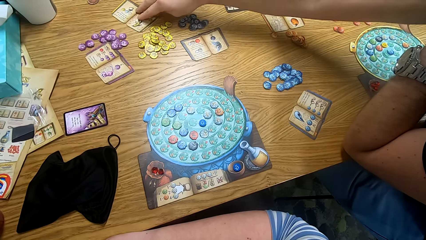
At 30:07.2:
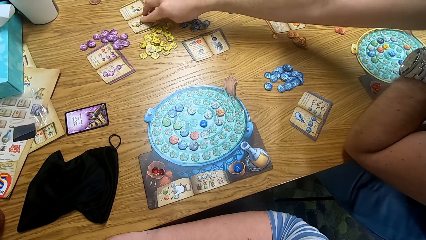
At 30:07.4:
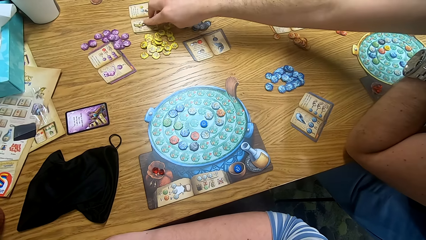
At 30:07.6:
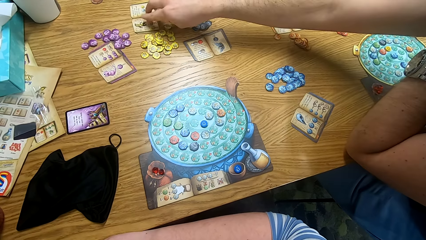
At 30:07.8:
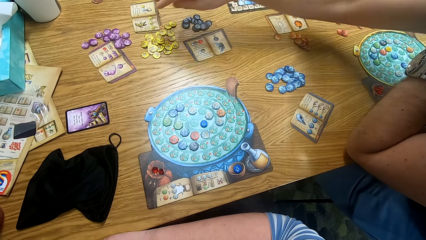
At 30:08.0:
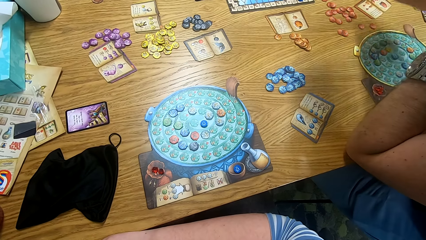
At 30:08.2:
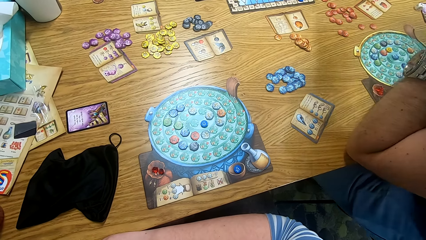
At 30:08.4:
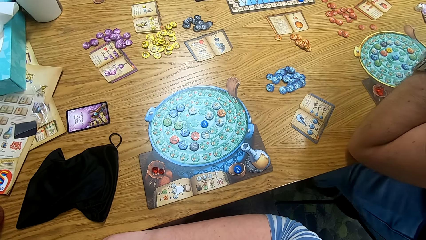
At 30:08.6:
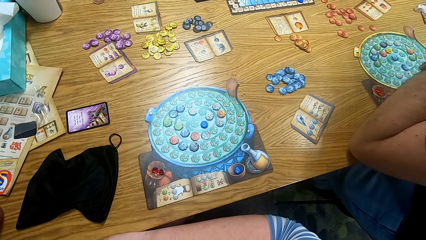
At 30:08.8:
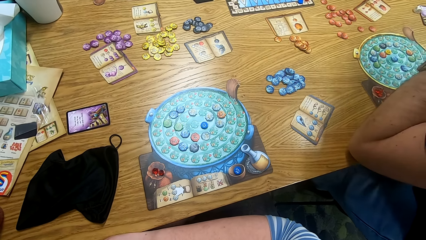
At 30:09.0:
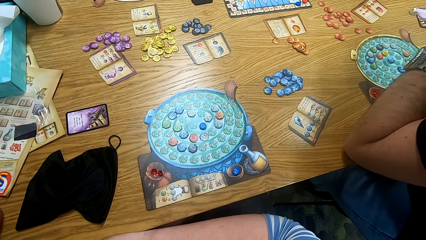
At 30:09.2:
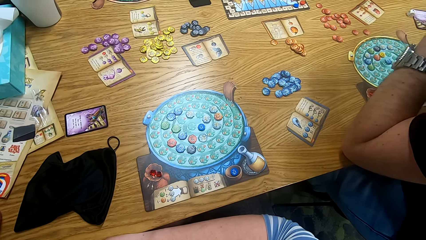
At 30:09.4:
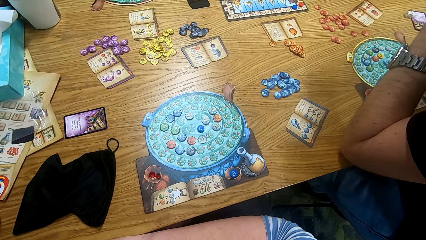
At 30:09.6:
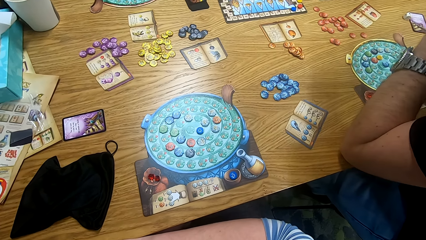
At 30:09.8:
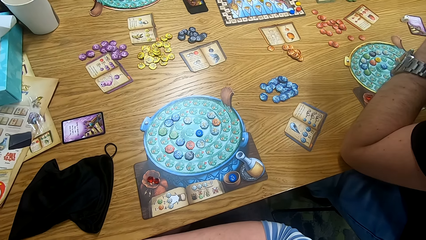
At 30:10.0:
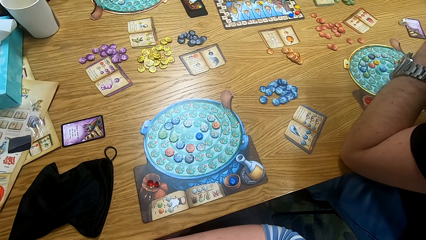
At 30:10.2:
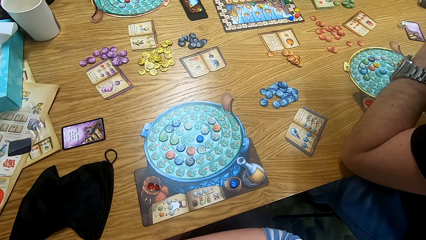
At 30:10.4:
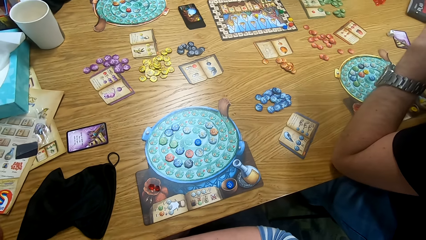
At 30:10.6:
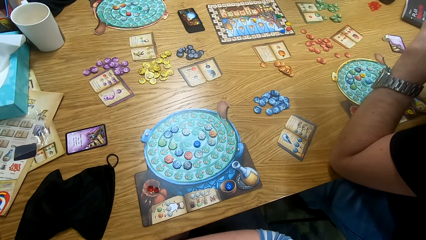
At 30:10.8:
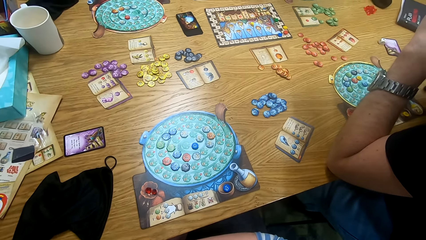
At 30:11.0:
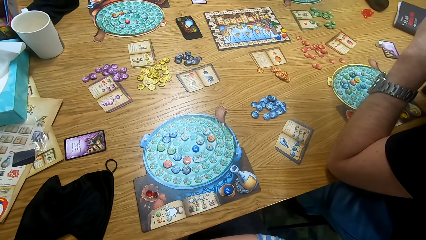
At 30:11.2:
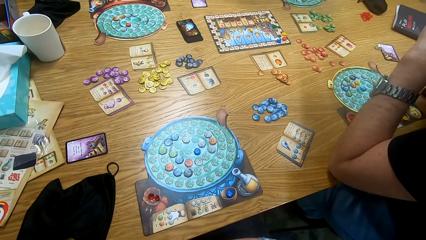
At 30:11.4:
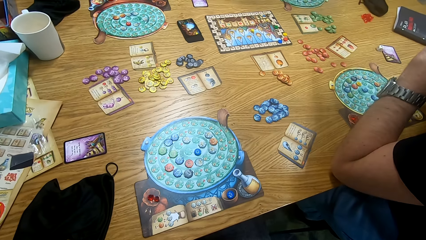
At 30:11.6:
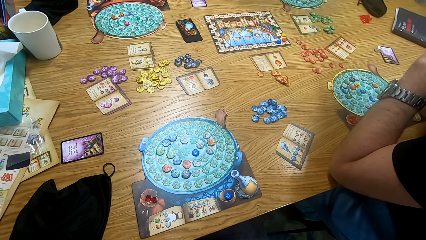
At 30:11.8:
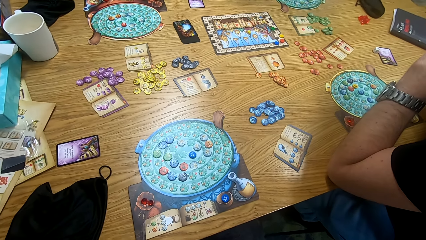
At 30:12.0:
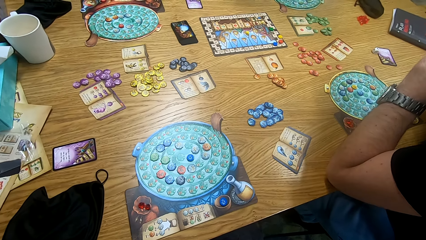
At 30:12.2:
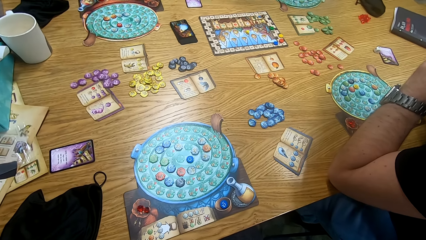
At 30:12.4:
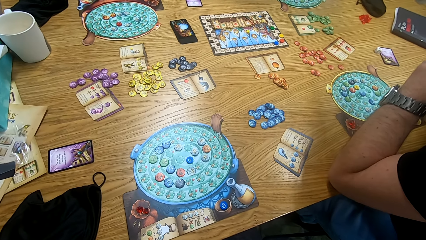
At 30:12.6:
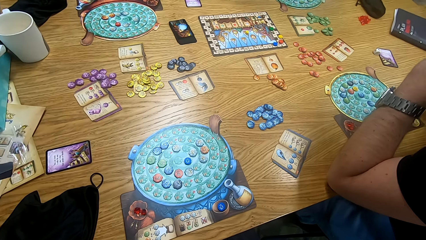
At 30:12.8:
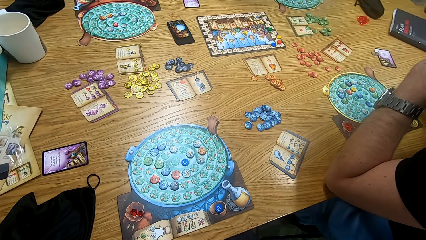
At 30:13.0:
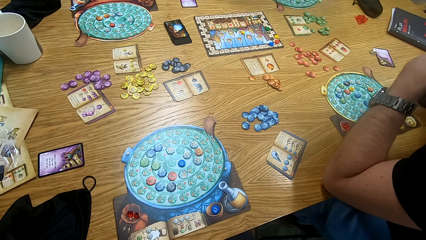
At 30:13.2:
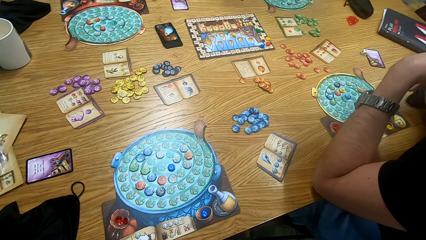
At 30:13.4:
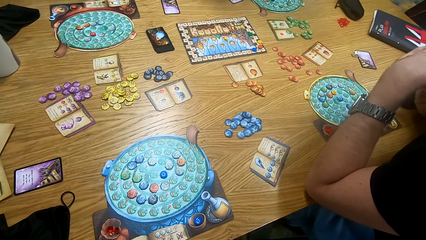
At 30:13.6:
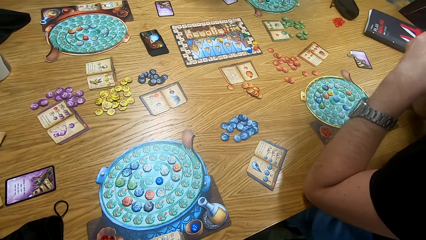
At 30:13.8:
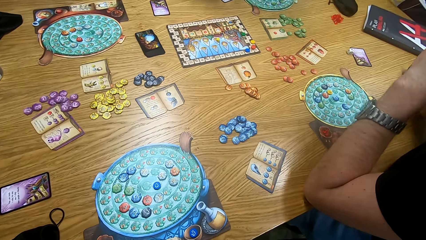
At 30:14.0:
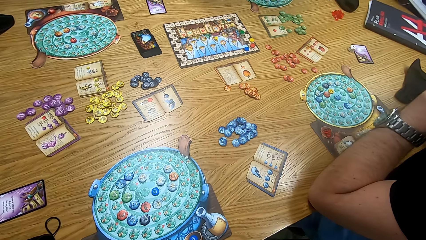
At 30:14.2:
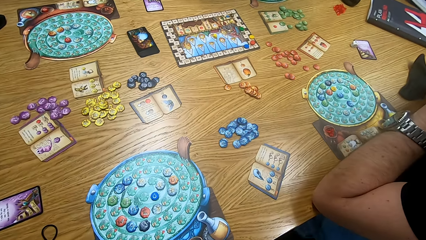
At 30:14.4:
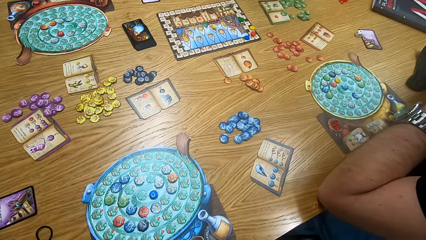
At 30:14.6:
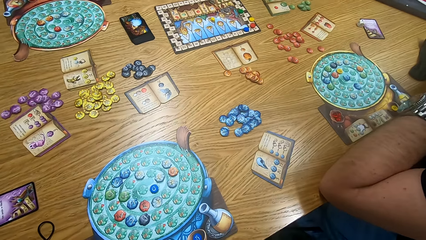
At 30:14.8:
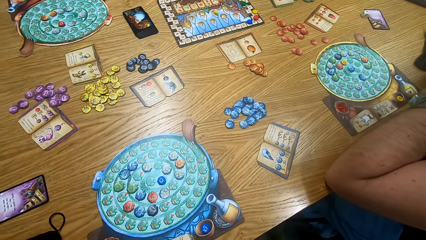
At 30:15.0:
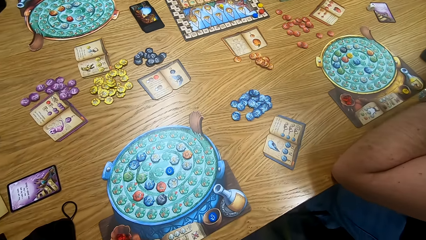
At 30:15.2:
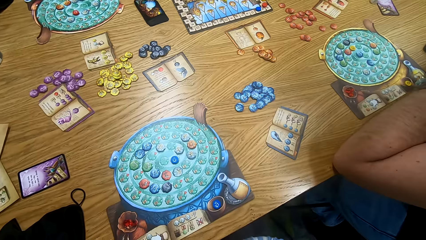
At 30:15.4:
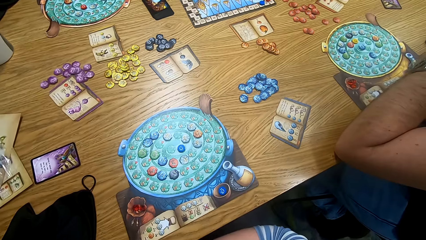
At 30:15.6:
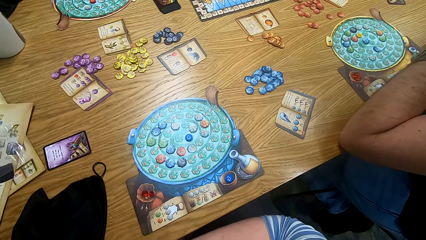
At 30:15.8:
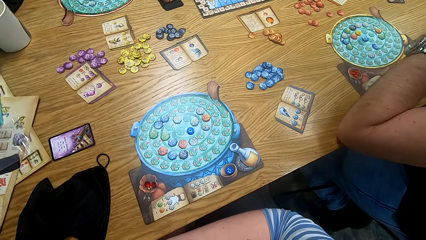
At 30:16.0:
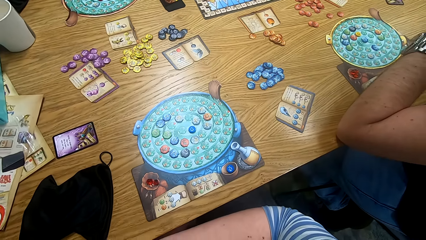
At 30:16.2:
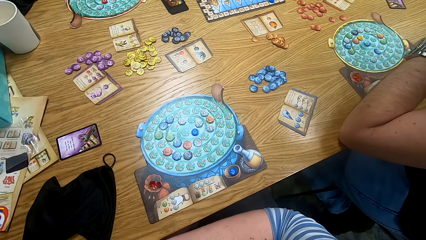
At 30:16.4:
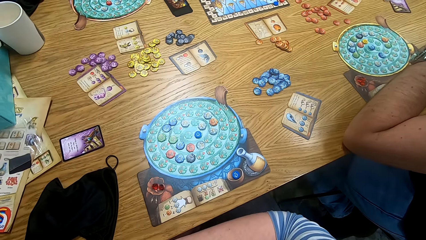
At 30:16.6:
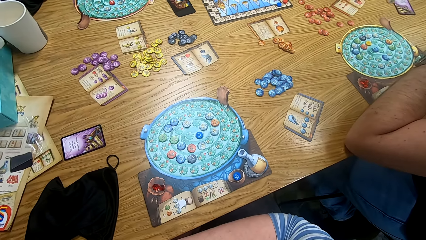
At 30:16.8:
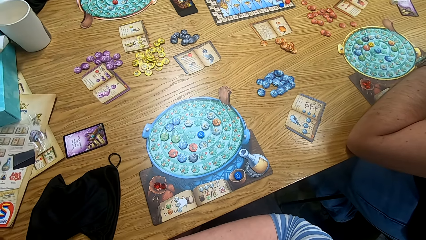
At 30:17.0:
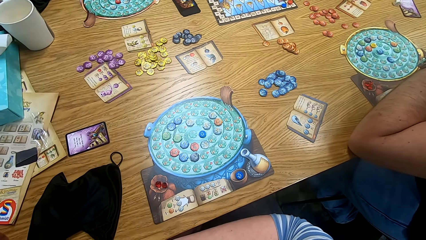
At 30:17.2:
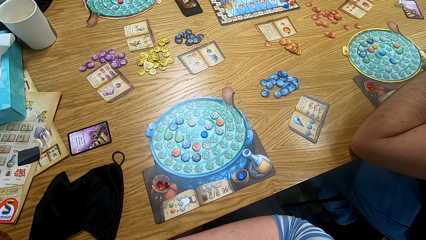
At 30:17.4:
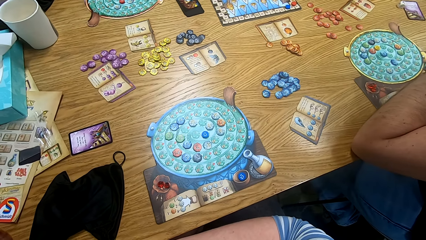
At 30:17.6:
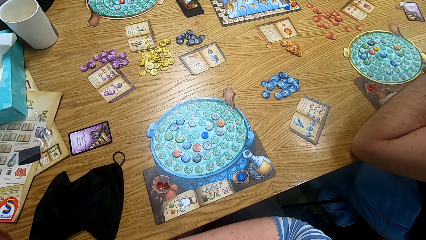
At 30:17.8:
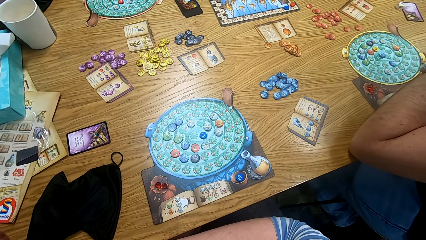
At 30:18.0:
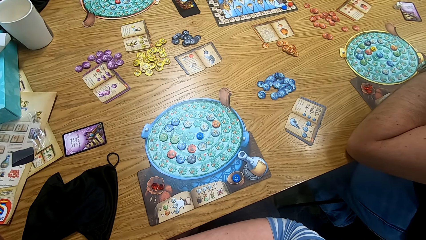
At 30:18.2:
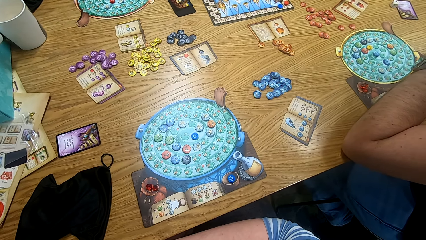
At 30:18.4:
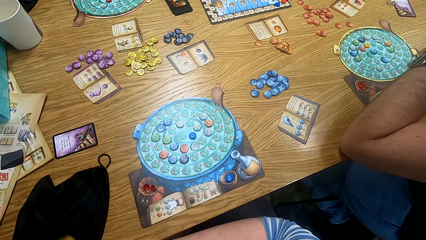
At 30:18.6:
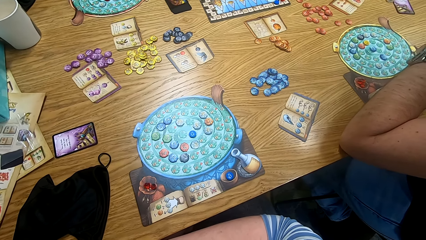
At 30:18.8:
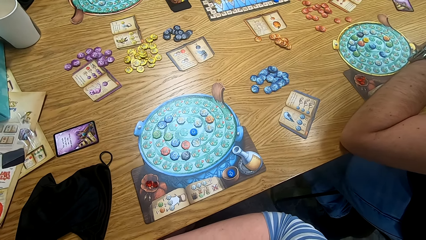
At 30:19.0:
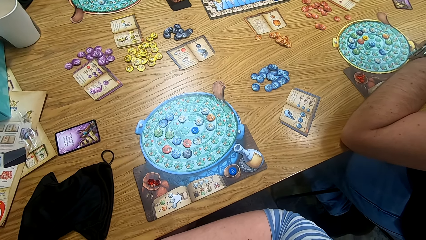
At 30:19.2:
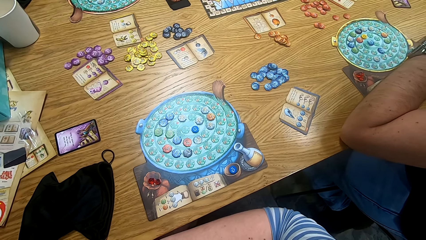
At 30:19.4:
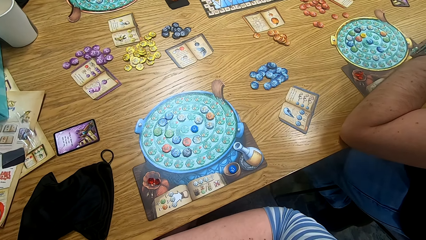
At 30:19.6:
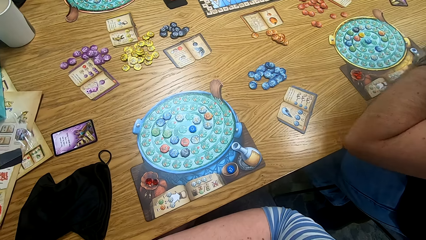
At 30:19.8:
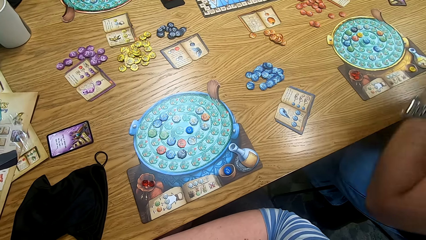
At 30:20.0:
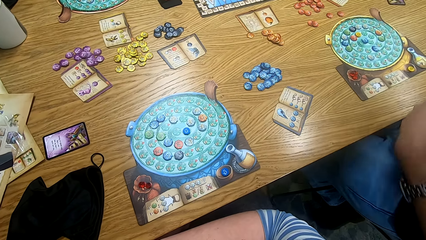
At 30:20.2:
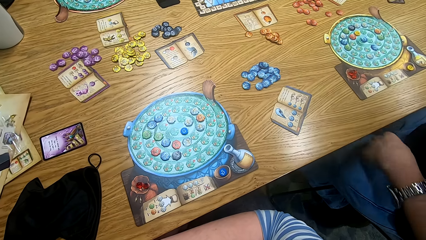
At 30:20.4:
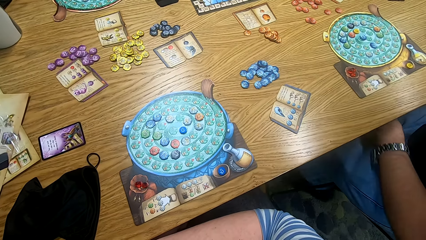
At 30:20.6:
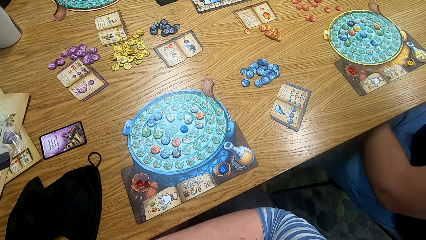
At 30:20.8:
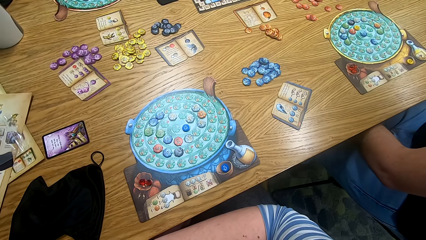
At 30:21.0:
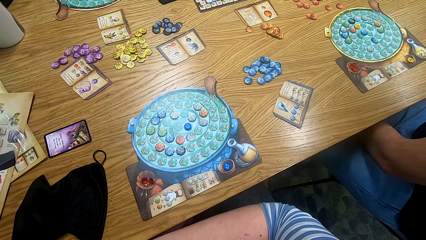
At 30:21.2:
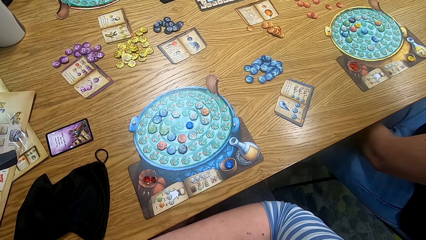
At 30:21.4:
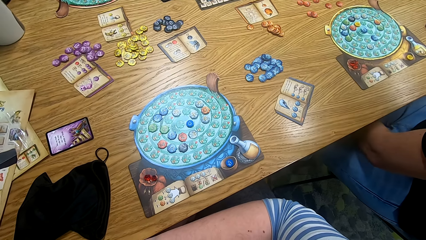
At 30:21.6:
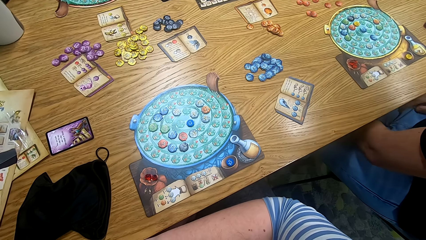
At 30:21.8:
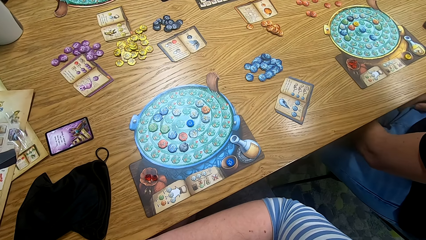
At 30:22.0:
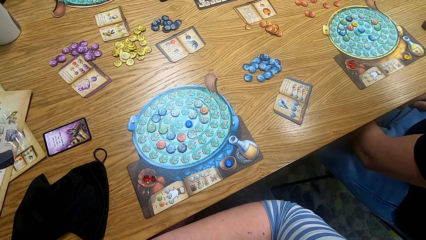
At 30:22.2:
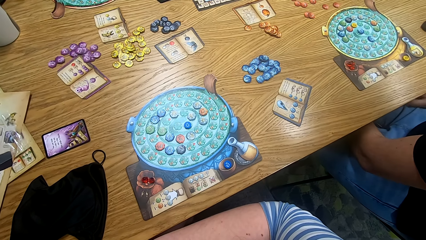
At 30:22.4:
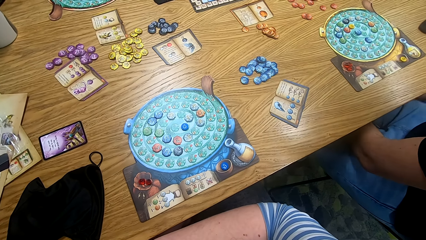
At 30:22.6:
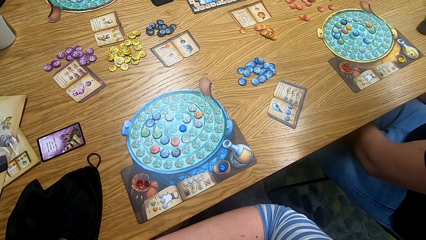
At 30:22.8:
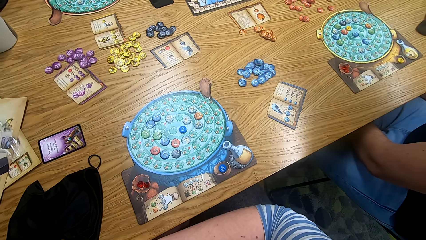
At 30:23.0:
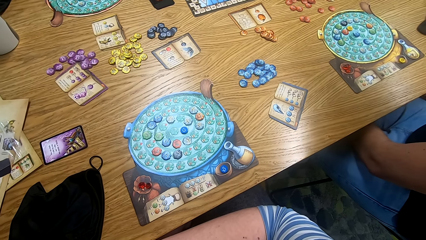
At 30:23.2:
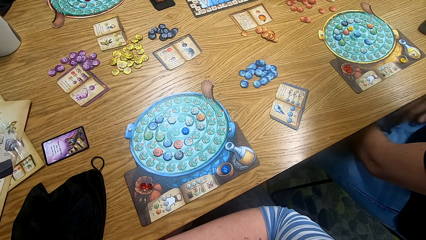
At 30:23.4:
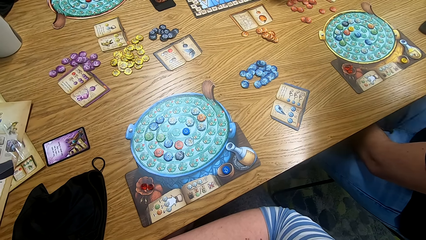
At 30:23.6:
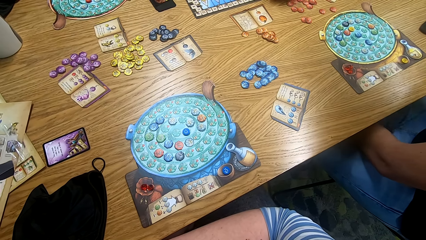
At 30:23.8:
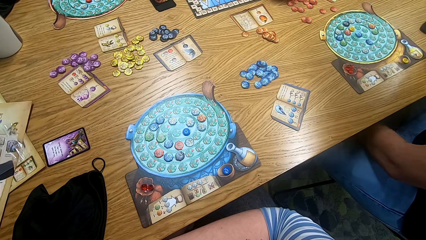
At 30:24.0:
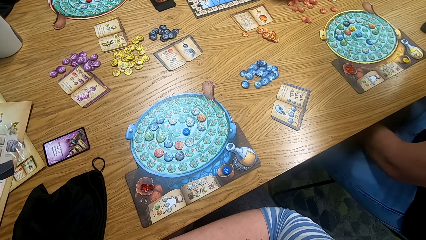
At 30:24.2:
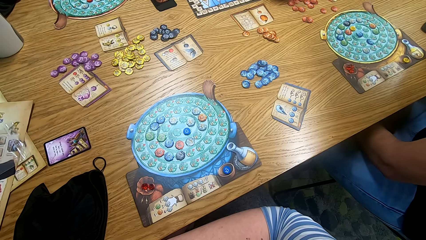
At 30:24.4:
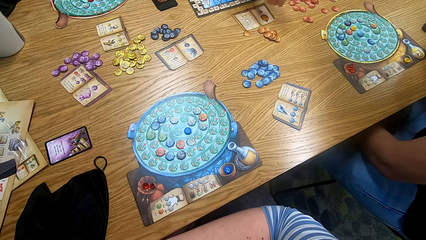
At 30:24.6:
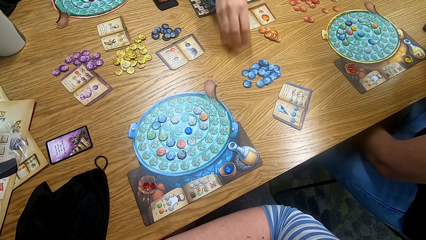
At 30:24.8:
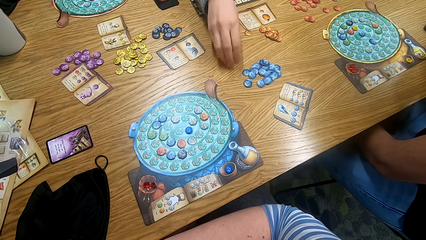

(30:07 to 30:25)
A man plays the game and moves a paper on the table. The camera wearer looks around. The man moves a hand. The camera wearer looks around. They look at the game board. The man moves hands. The camera wearer looks around. The man moves a hand.
